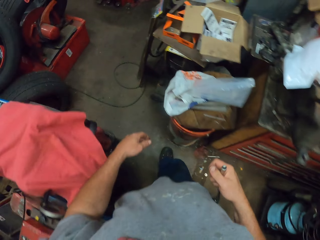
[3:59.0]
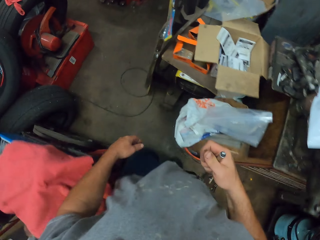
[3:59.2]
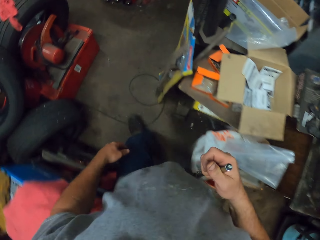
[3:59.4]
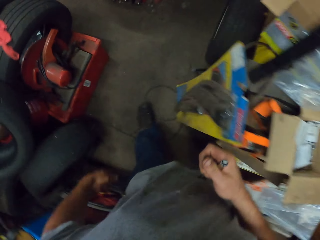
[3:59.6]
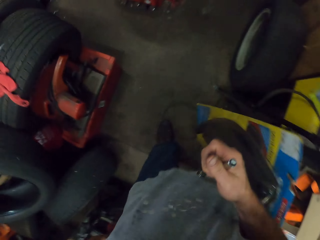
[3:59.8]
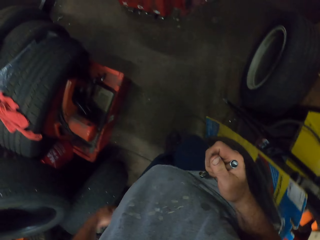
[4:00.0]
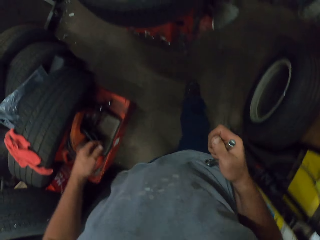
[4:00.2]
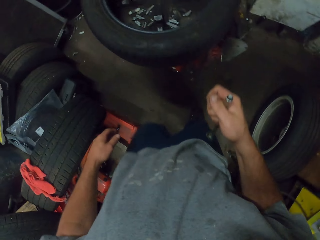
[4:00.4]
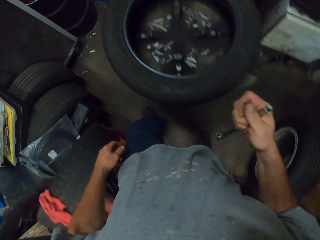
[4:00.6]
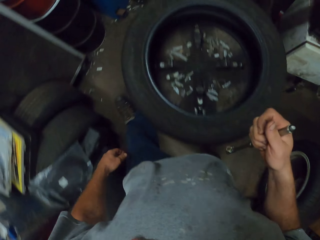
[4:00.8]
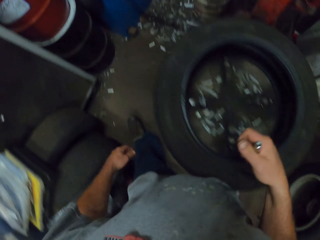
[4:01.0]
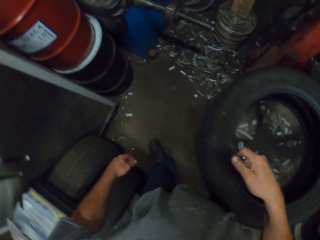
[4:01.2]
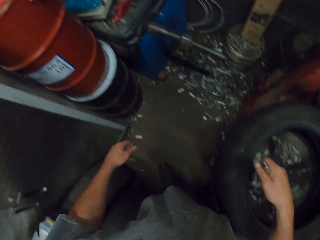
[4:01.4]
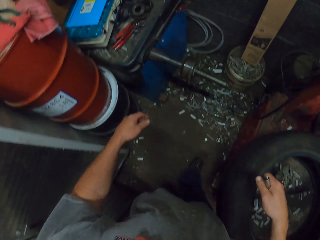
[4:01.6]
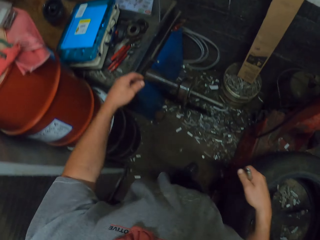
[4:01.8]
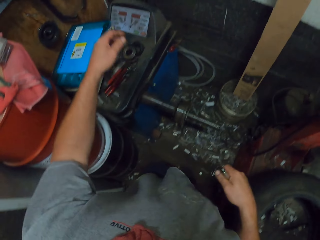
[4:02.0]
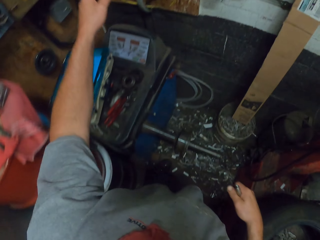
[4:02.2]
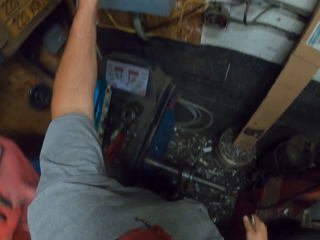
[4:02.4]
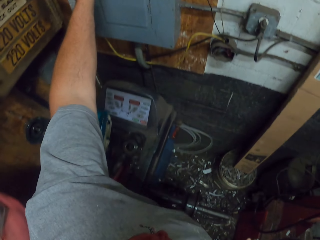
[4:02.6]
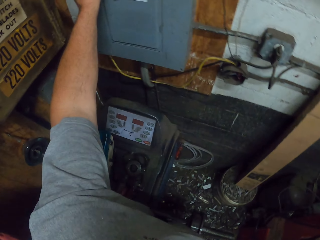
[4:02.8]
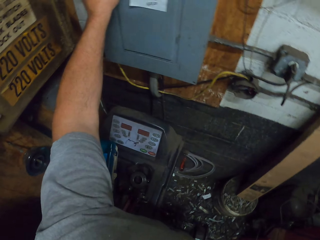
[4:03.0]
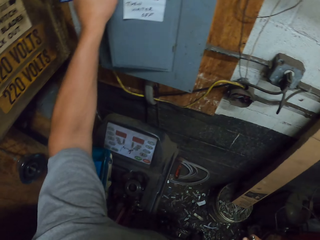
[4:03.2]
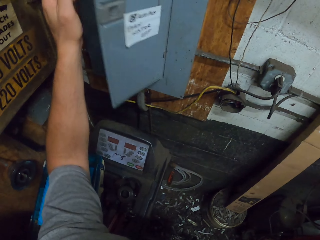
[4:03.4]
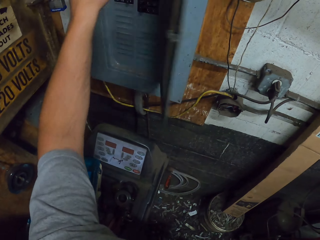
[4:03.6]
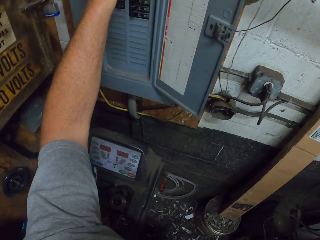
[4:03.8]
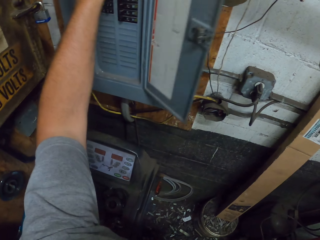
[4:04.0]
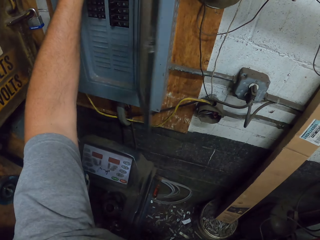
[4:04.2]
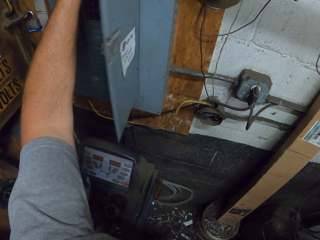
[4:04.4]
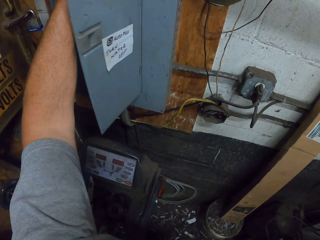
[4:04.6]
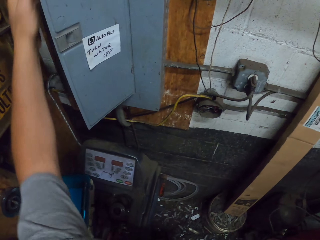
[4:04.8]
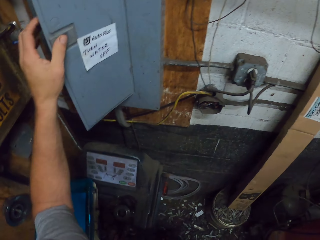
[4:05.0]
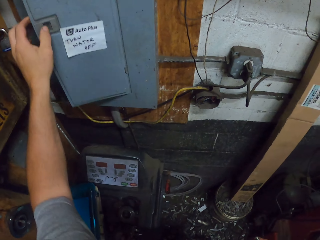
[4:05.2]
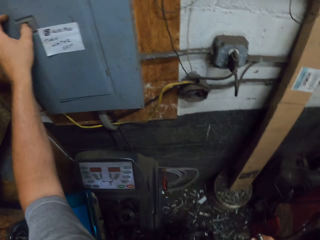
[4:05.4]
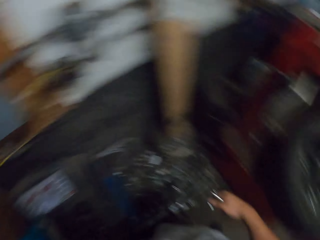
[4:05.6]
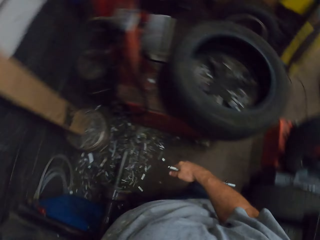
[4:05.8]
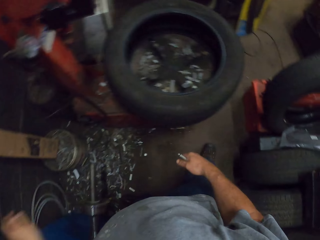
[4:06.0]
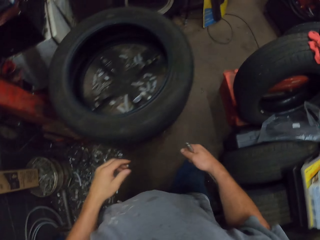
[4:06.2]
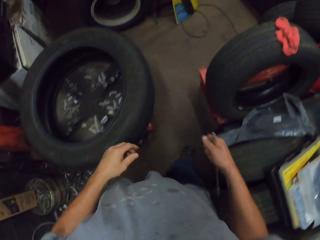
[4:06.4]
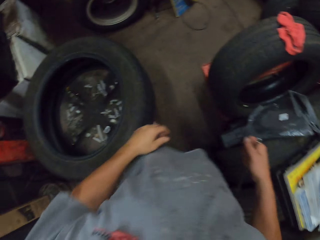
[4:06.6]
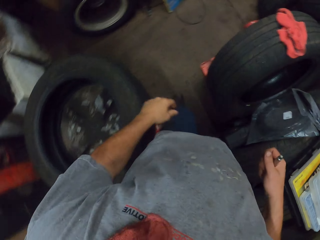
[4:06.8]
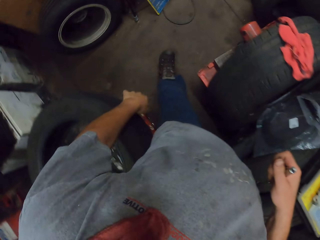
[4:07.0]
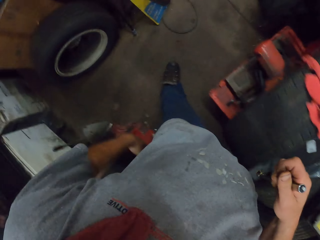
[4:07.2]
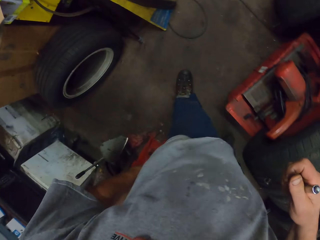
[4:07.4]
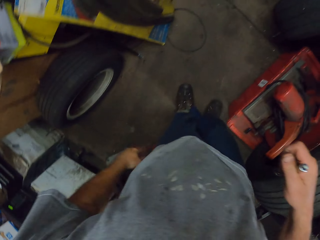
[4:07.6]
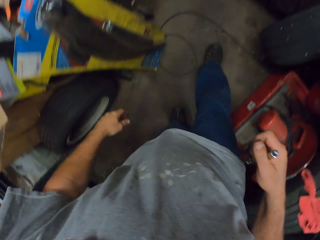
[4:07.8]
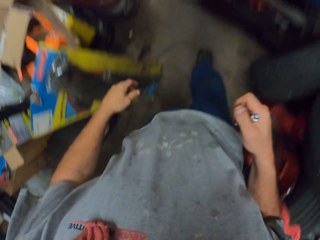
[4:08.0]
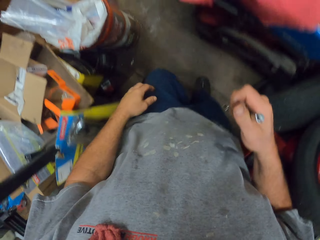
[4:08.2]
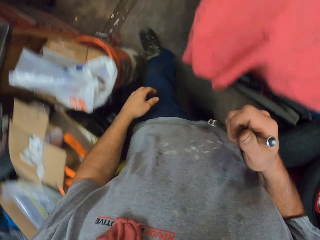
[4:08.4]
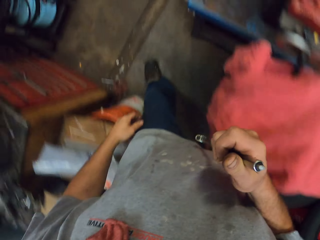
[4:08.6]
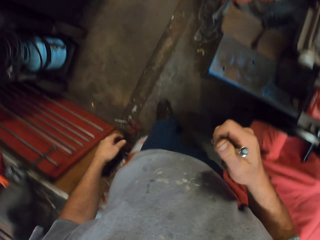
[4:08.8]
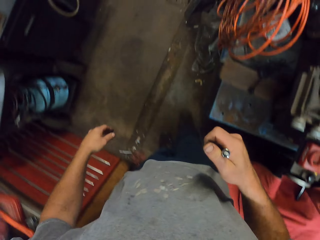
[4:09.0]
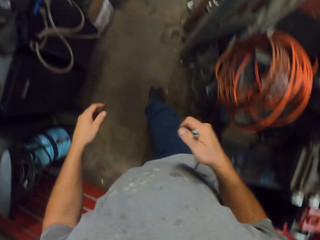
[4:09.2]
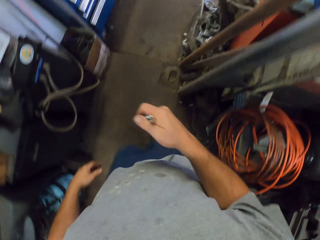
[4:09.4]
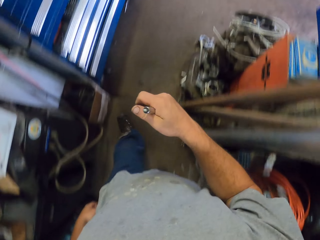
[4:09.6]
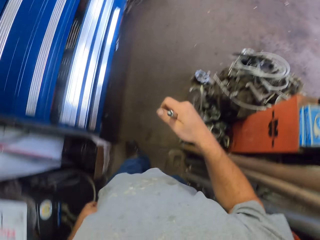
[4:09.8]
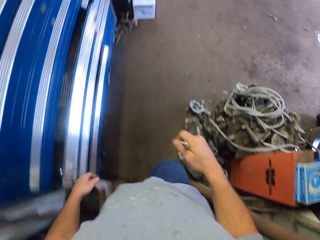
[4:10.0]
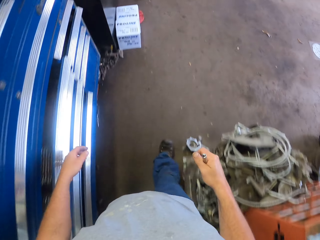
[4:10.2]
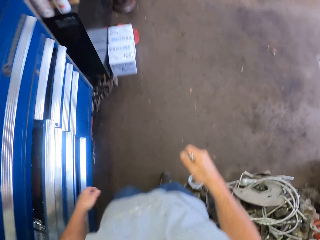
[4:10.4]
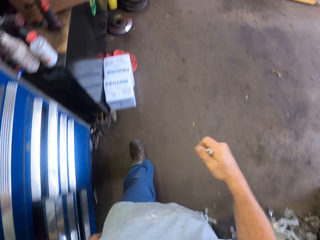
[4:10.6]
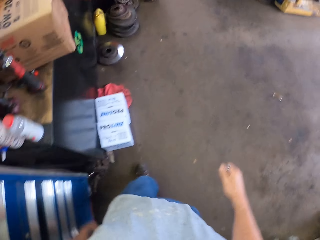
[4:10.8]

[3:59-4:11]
The camera wearer opens a meter box. They close the meter box. They walk back. They move around the garage.

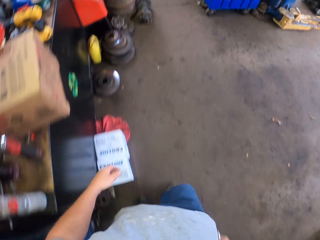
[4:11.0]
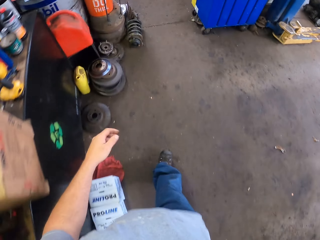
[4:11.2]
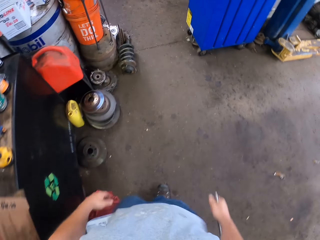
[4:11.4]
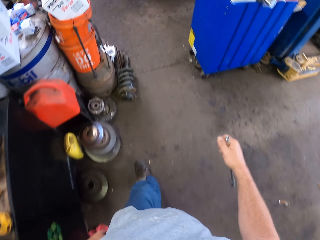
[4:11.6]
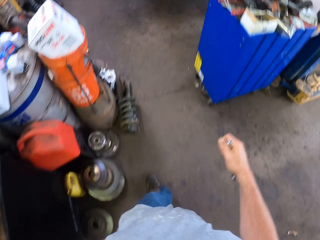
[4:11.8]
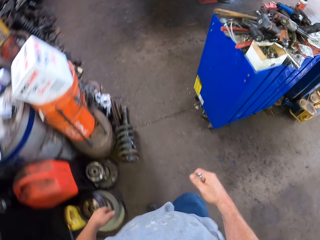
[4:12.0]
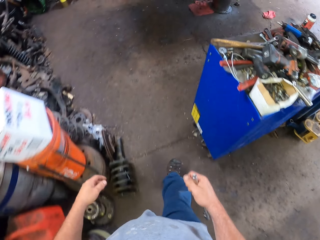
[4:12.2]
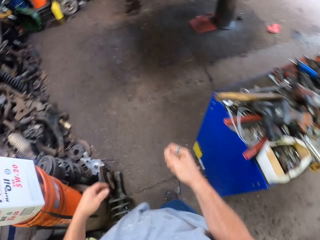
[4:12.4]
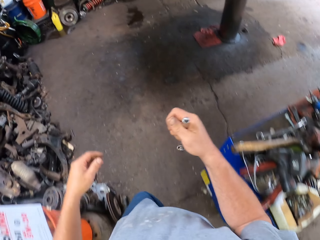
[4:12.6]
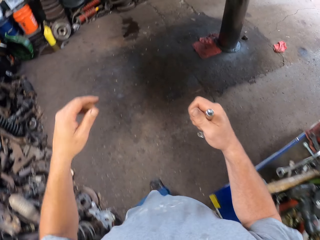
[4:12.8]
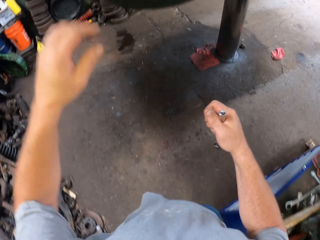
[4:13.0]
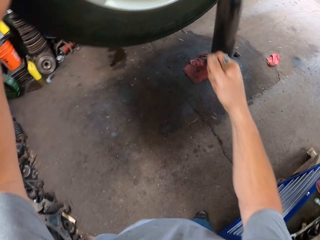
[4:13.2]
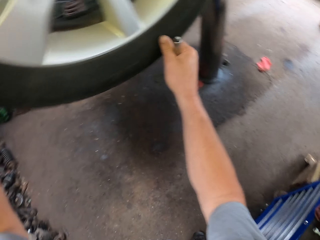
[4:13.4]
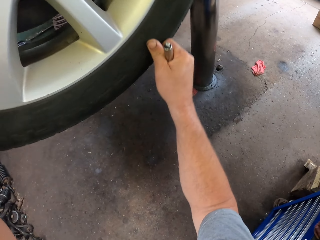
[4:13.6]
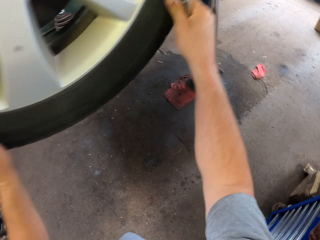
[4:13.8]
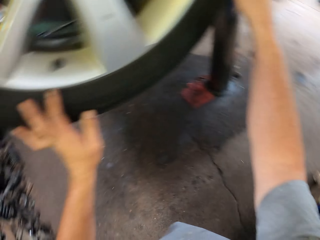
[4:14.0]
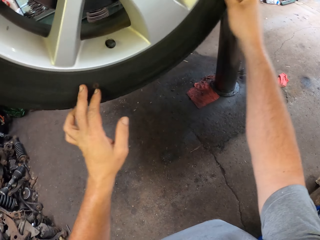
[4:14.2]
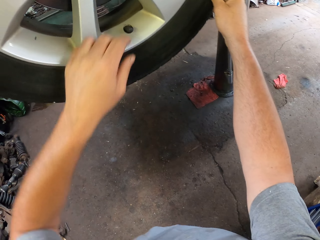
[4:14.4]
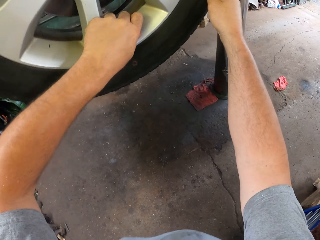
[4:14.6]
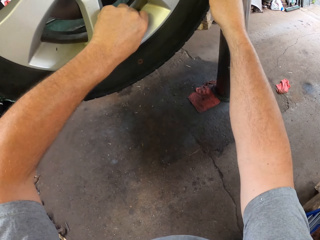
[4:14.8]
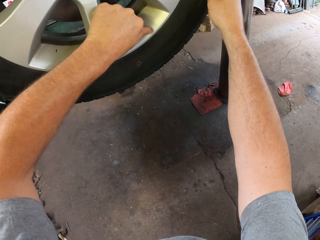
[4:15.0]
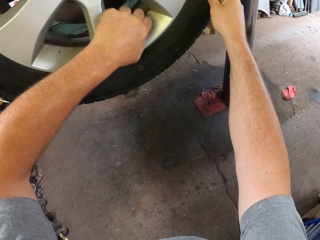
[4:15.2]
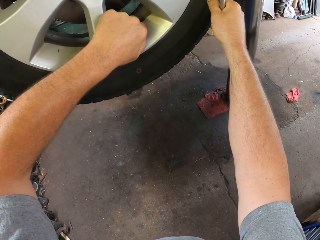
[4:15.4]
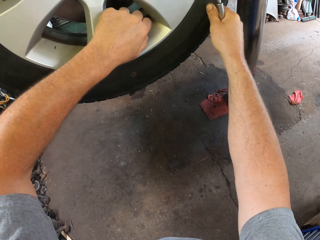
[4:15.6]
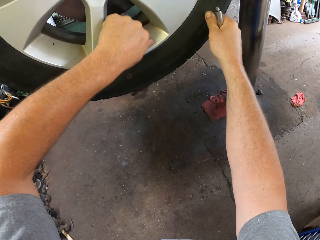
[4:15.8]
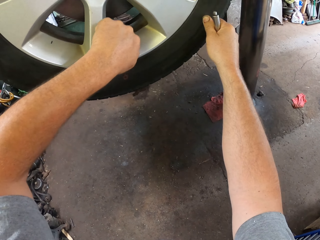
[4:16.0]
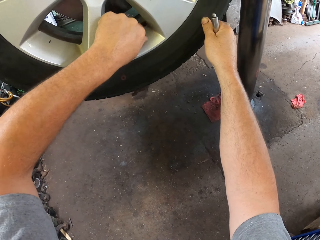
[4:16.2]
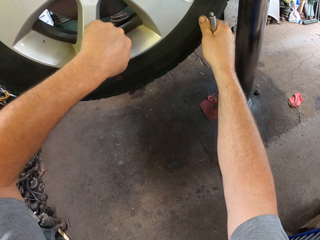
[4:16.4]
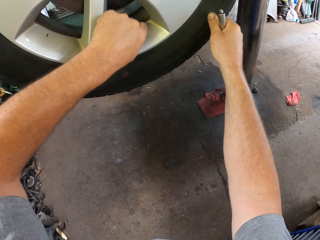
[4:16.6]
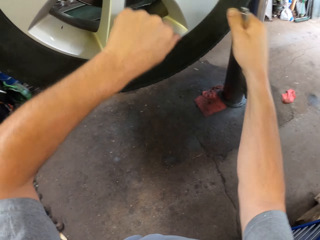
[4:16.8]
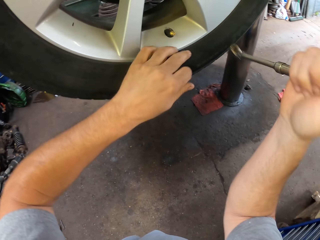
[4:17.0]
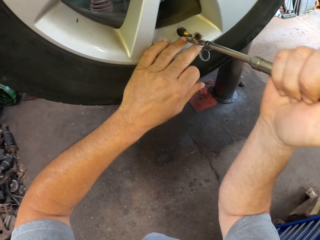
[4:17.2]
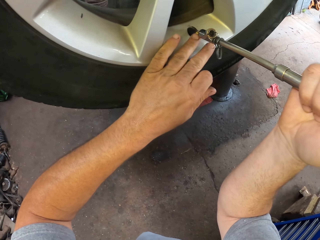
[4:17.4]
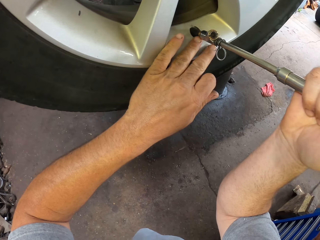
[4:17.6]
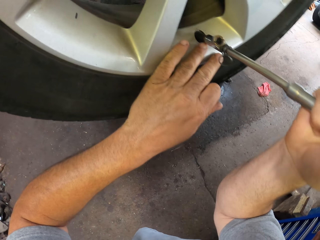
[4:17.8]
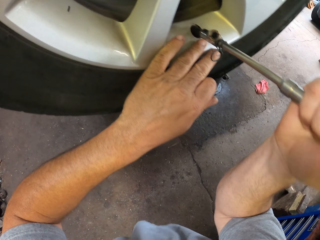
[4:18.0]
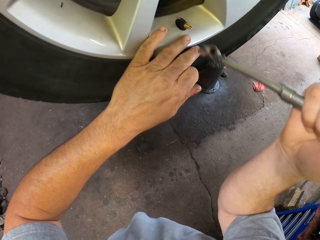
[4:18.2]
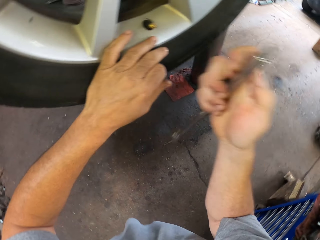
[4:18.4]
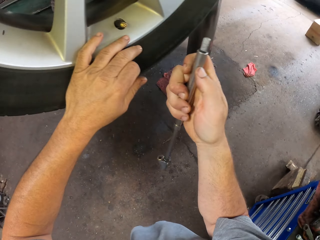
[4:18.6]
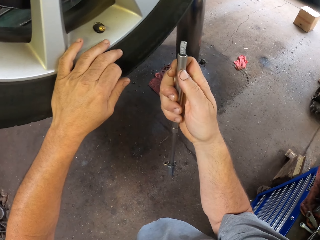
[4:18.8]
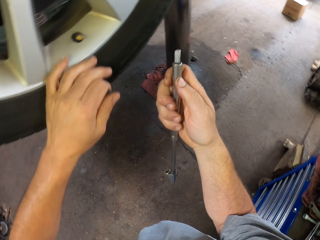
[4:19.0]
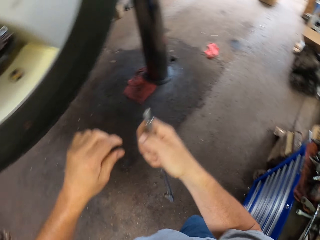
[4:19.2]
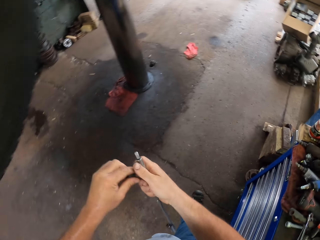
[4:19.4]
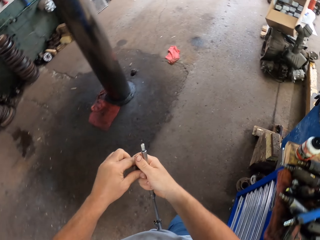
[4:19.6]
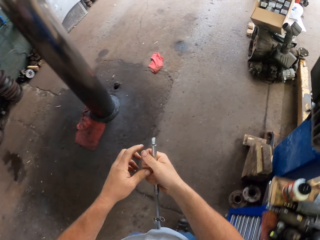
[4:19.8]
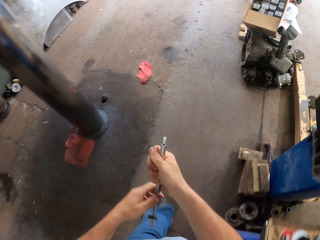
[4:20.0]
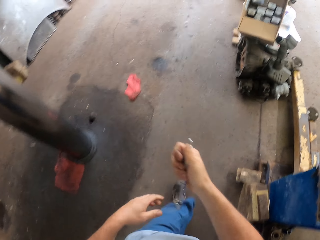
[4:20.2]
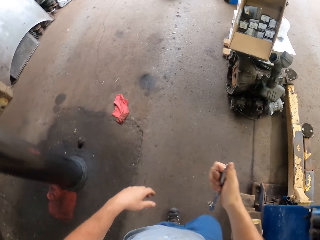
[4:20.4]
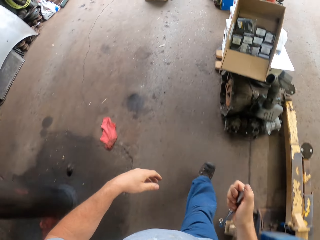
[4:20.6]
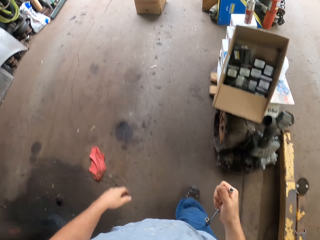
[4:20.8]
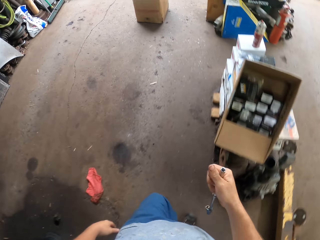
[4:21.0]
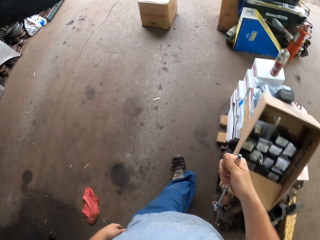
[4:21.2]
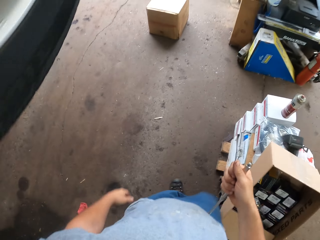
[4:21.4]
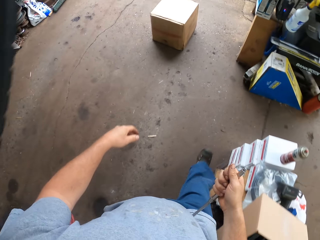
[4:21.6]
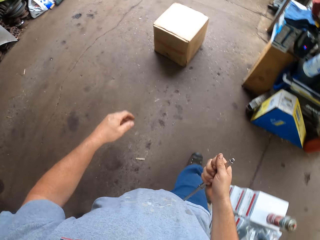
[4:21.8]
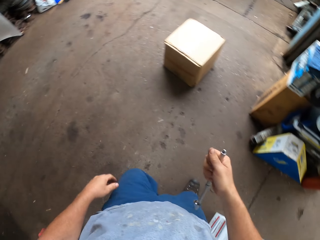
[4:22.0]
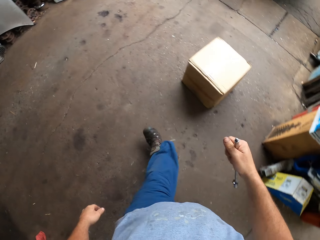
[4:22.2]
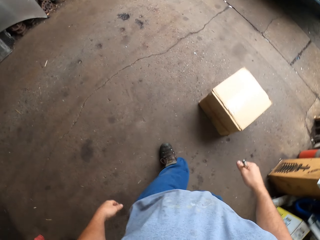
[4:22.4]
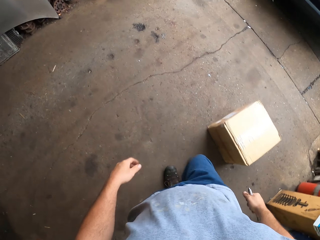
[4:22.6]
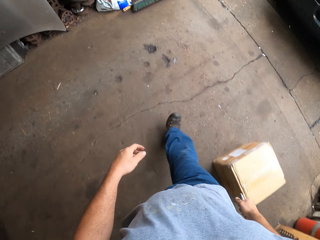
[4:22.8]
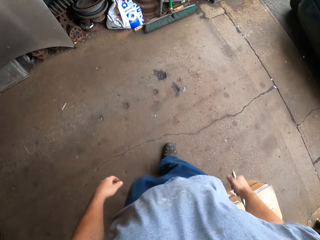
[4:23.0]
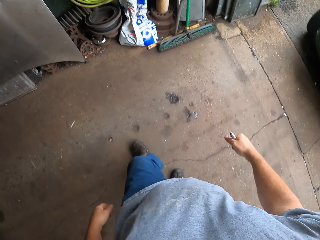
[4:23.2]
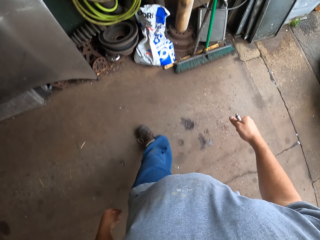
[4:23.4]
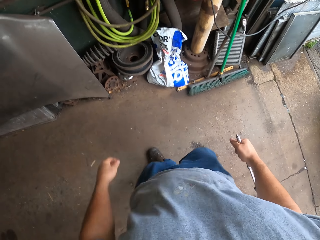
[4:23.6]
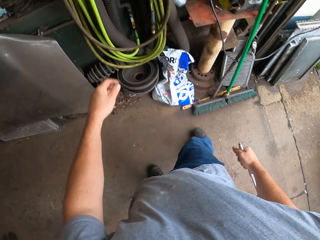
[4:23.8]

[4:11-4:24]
The camera wearer turns a wheel tire. They hold the wheel. They remove a nut. They open the wheel. They place something on the nut. They fix the wheel. They remove something from the nut. They move around the garage. They walk forward.
